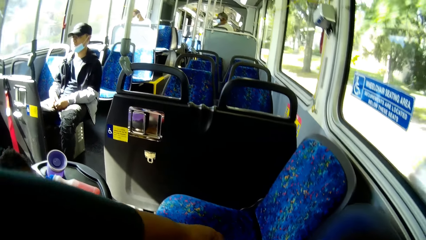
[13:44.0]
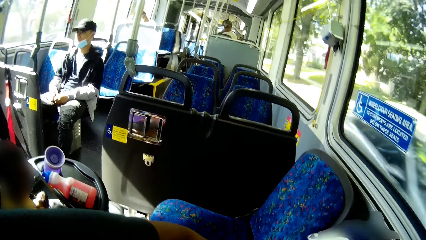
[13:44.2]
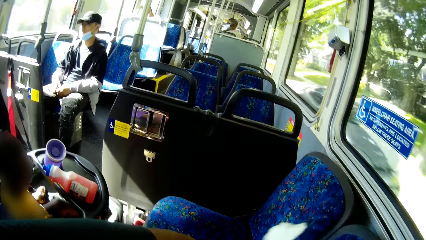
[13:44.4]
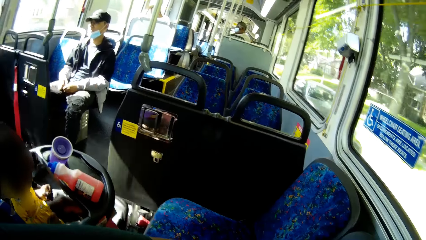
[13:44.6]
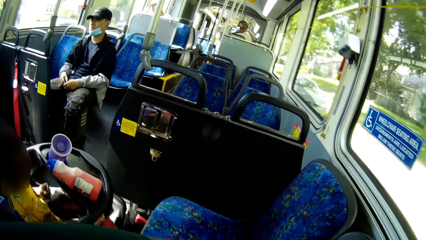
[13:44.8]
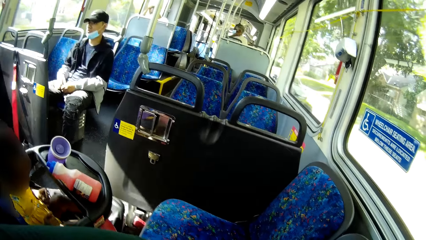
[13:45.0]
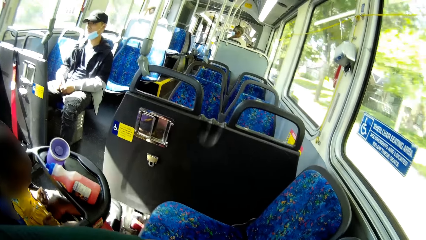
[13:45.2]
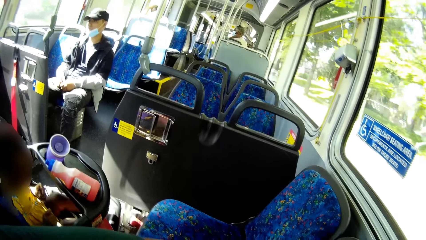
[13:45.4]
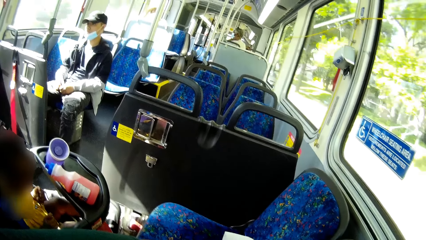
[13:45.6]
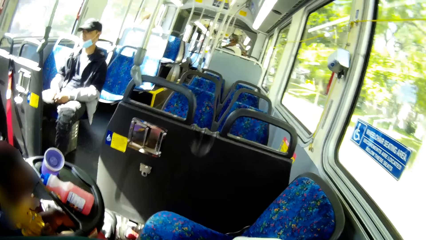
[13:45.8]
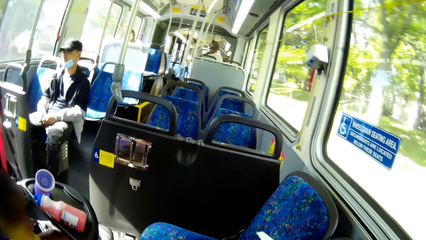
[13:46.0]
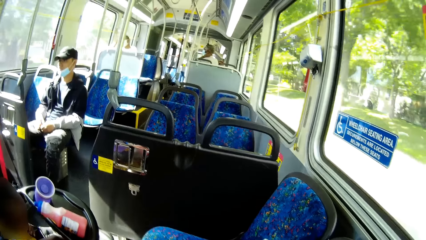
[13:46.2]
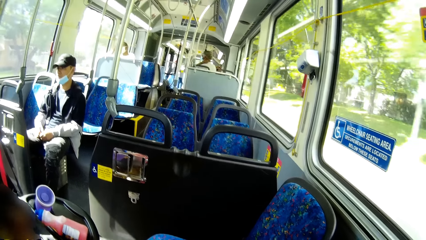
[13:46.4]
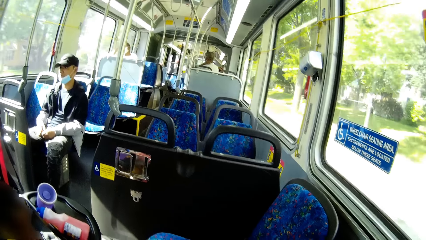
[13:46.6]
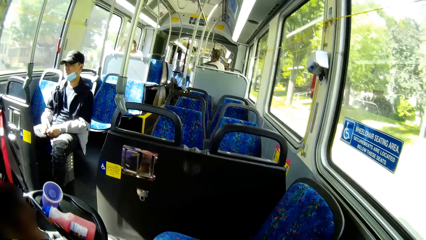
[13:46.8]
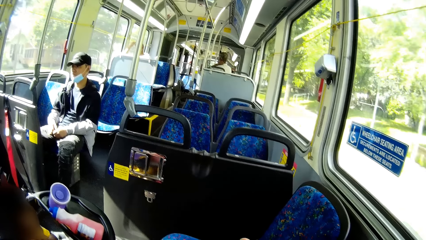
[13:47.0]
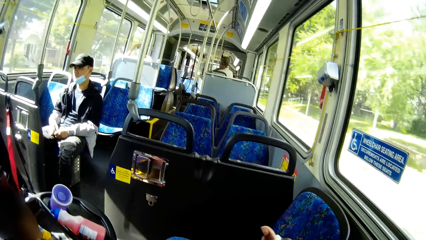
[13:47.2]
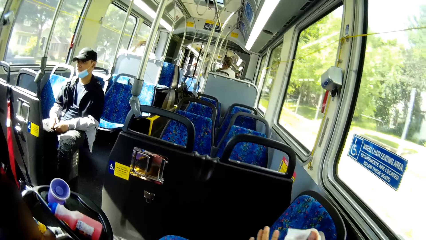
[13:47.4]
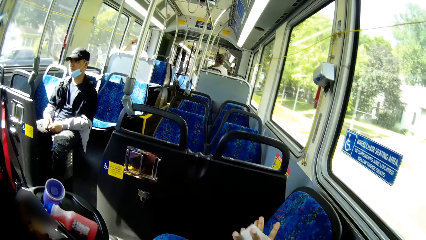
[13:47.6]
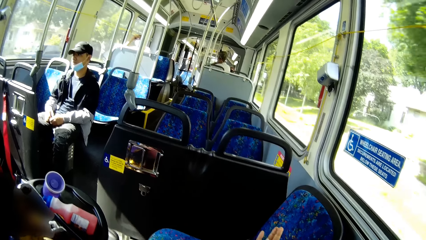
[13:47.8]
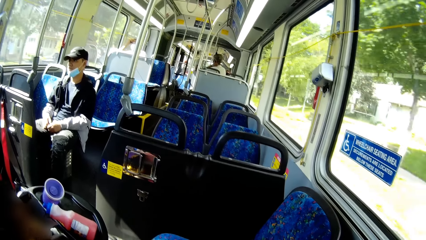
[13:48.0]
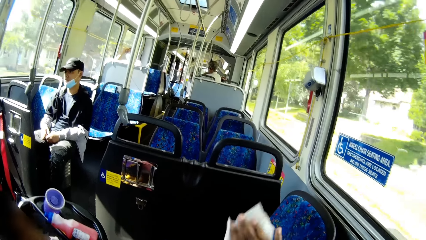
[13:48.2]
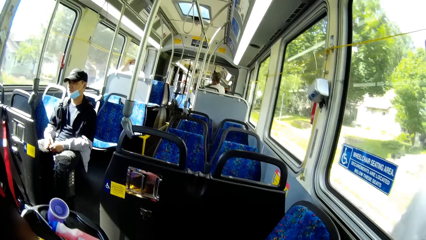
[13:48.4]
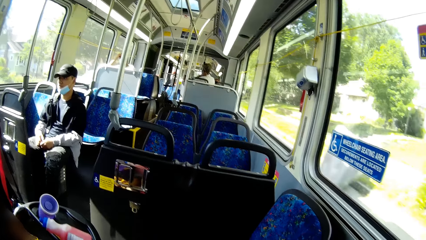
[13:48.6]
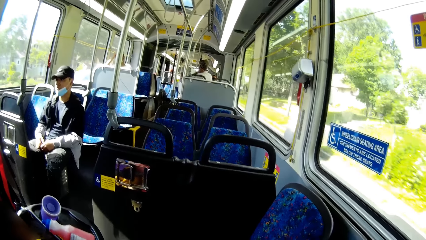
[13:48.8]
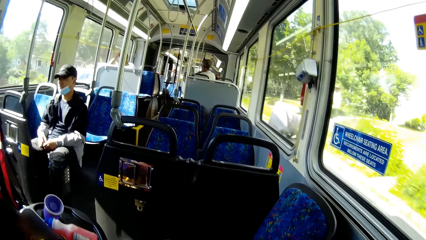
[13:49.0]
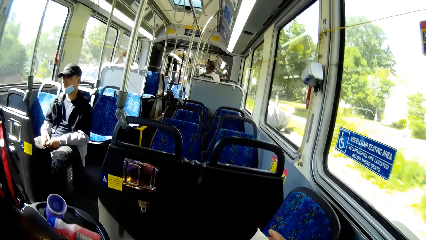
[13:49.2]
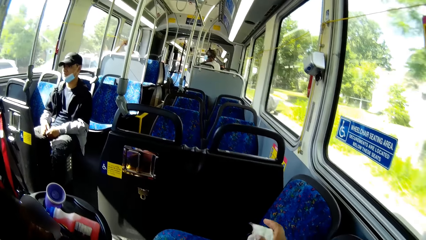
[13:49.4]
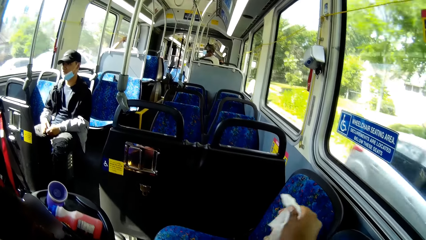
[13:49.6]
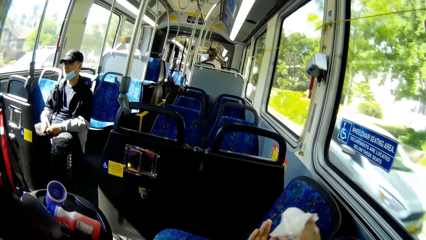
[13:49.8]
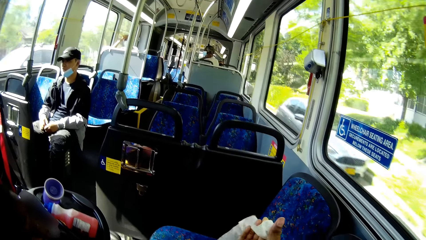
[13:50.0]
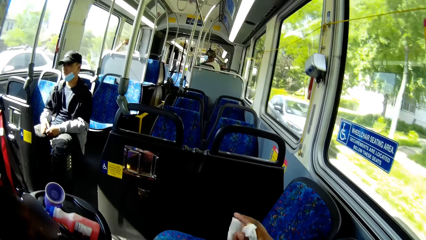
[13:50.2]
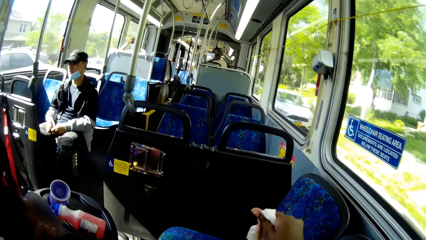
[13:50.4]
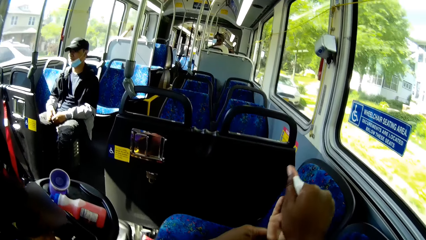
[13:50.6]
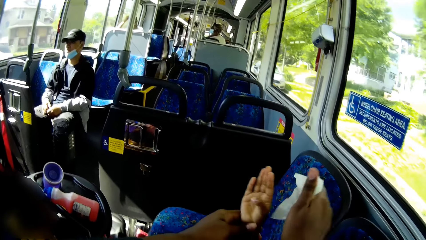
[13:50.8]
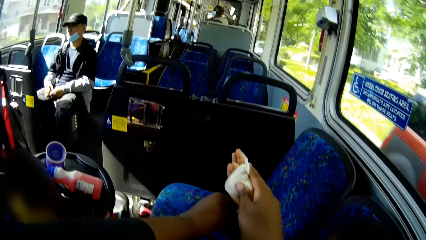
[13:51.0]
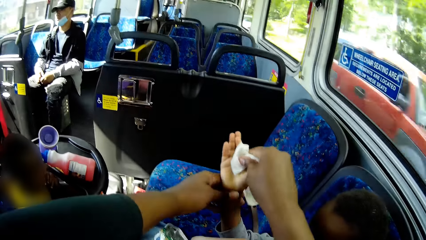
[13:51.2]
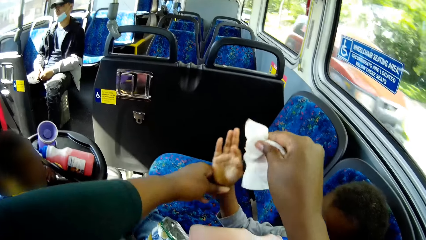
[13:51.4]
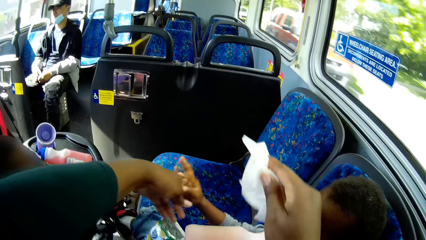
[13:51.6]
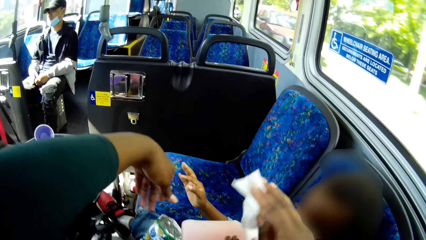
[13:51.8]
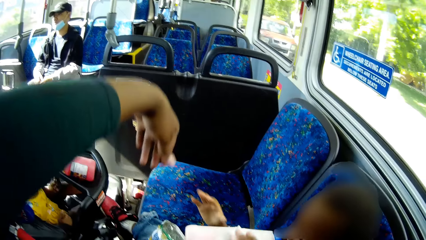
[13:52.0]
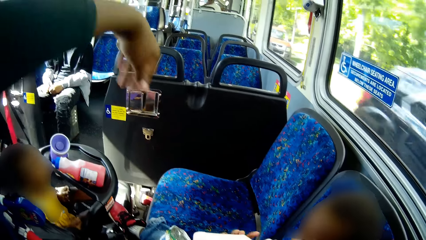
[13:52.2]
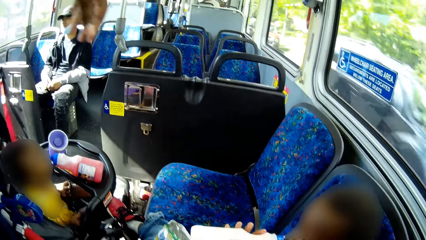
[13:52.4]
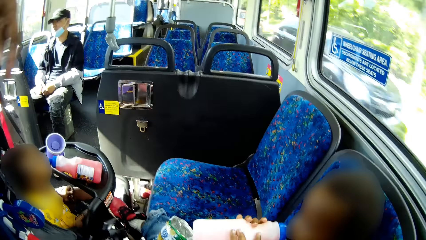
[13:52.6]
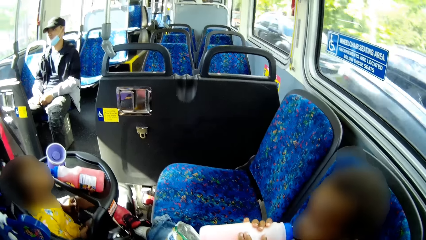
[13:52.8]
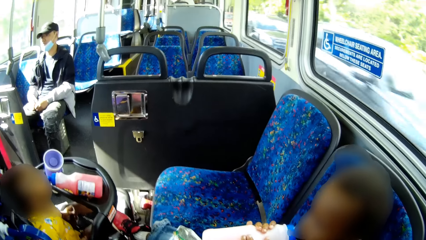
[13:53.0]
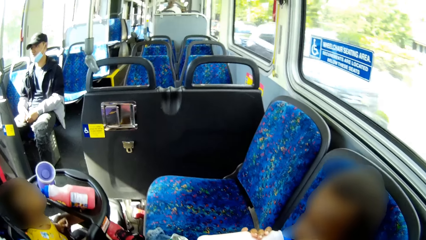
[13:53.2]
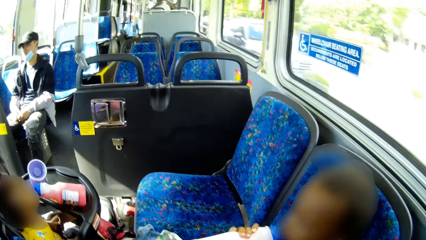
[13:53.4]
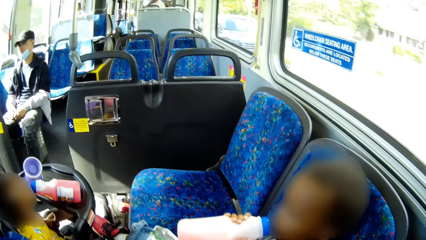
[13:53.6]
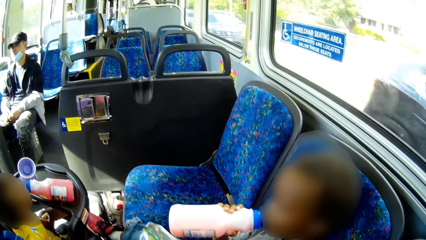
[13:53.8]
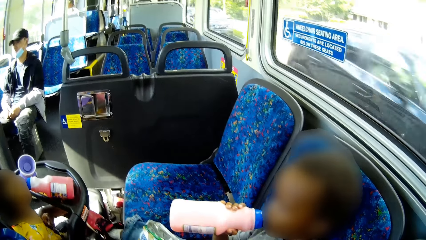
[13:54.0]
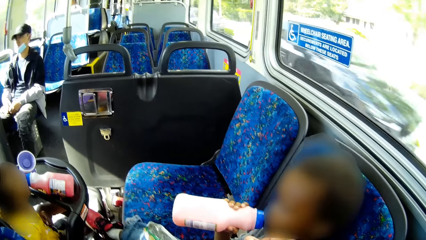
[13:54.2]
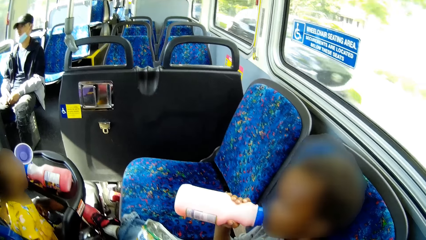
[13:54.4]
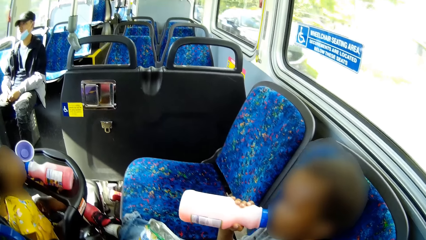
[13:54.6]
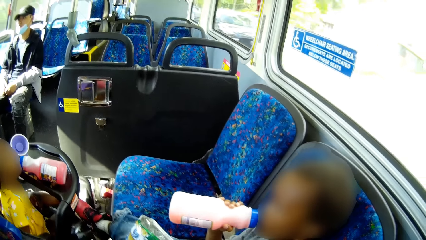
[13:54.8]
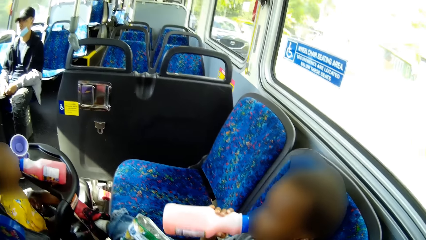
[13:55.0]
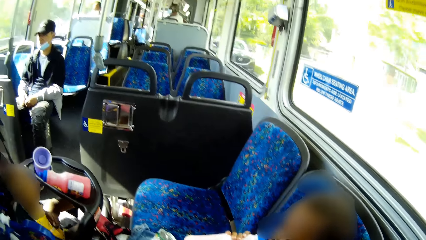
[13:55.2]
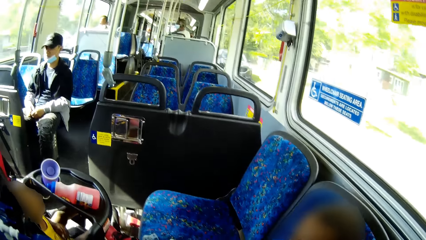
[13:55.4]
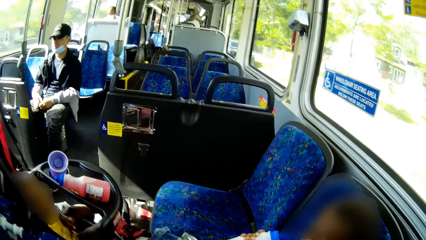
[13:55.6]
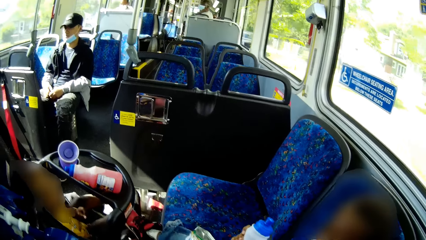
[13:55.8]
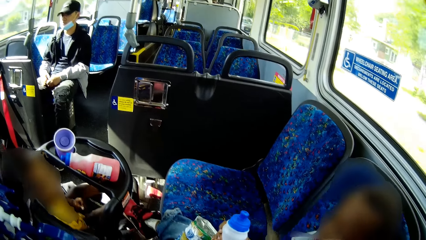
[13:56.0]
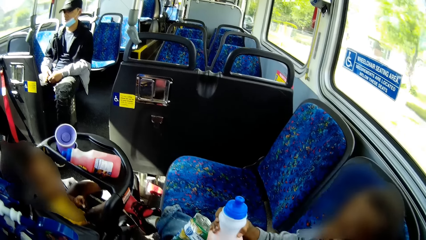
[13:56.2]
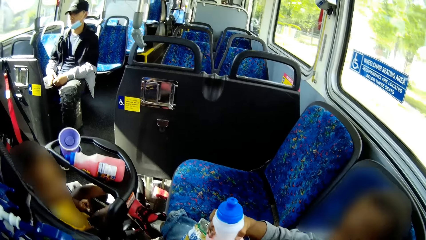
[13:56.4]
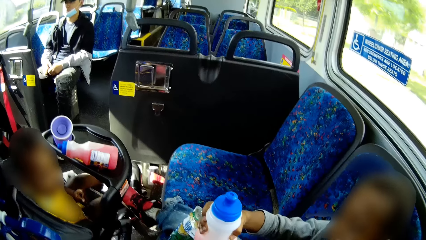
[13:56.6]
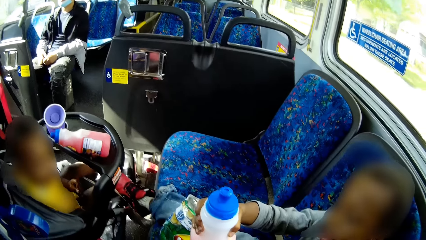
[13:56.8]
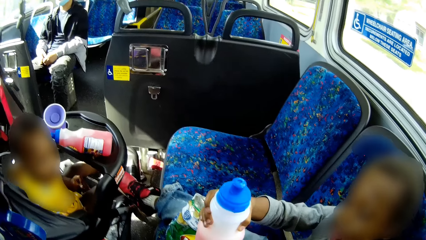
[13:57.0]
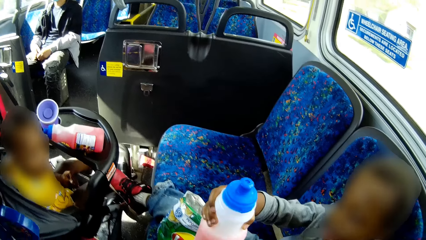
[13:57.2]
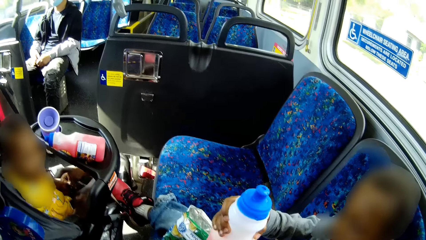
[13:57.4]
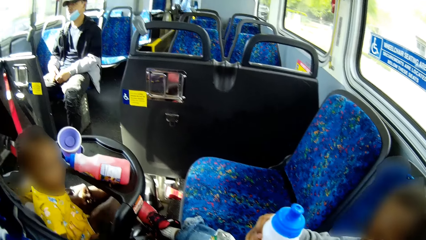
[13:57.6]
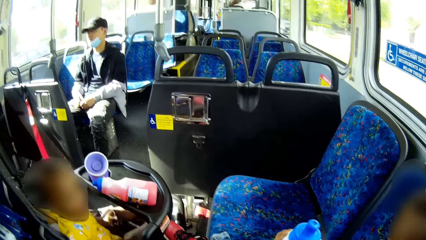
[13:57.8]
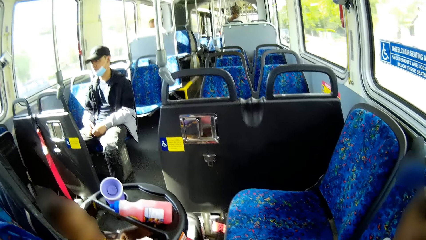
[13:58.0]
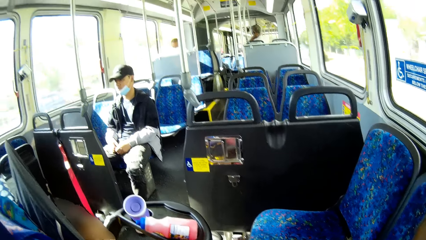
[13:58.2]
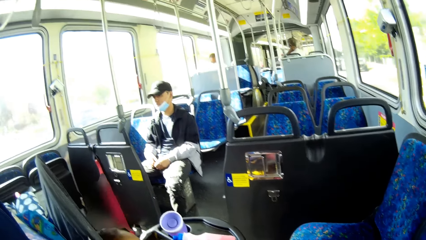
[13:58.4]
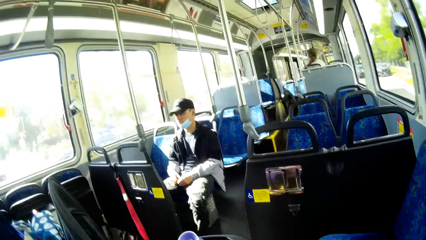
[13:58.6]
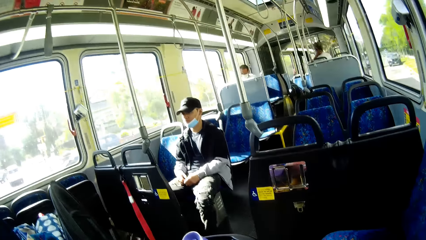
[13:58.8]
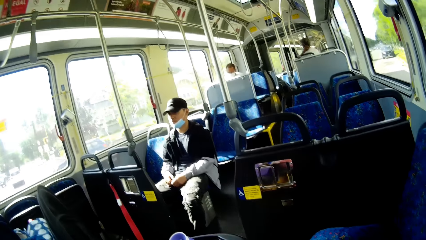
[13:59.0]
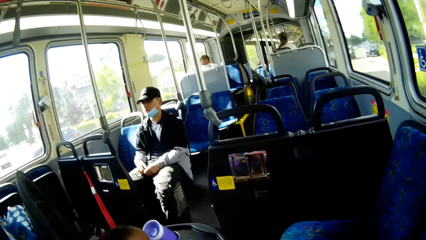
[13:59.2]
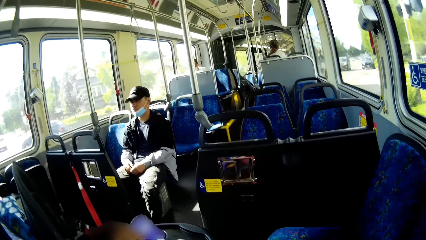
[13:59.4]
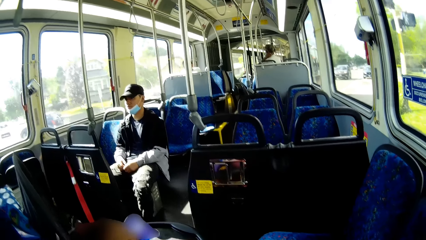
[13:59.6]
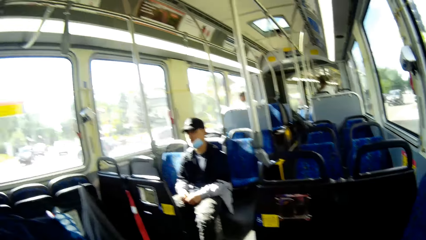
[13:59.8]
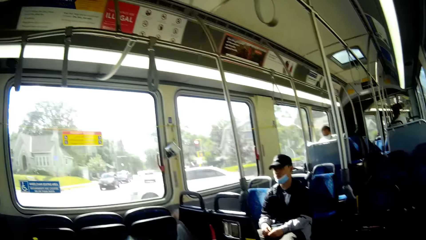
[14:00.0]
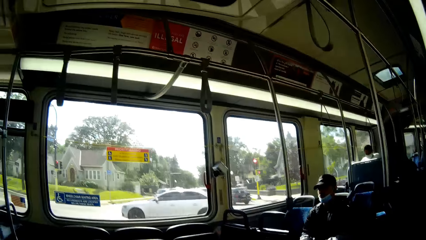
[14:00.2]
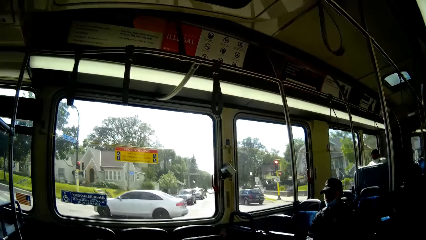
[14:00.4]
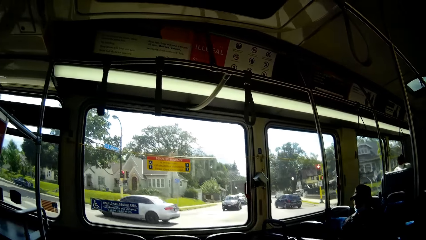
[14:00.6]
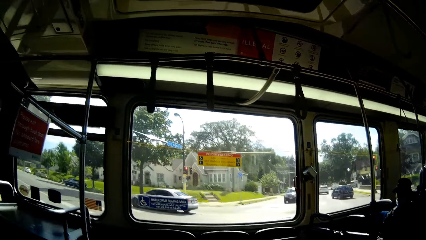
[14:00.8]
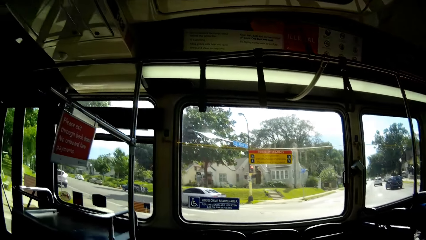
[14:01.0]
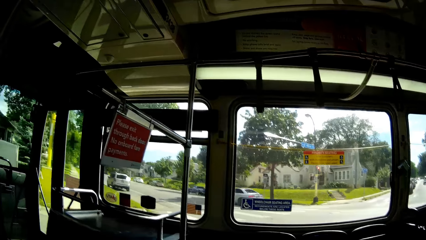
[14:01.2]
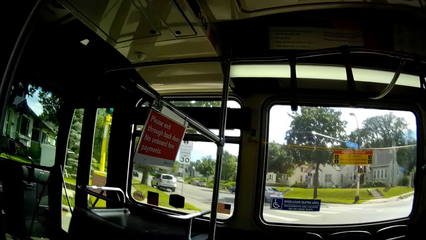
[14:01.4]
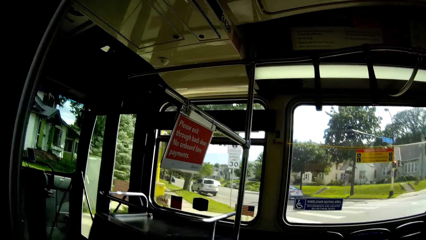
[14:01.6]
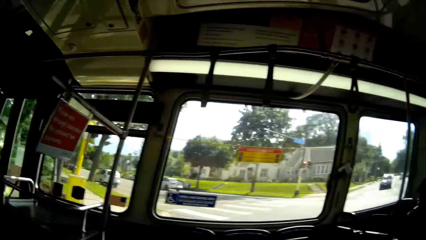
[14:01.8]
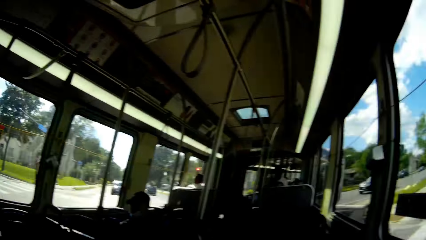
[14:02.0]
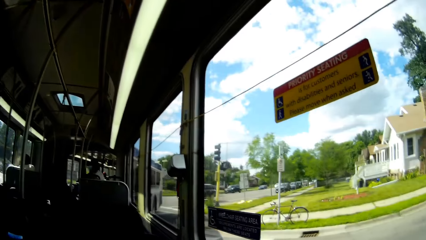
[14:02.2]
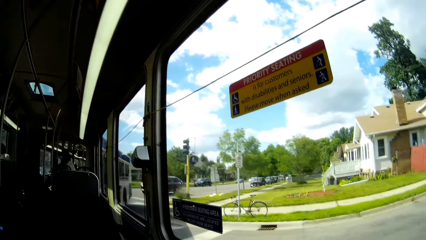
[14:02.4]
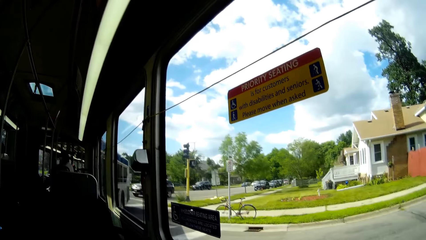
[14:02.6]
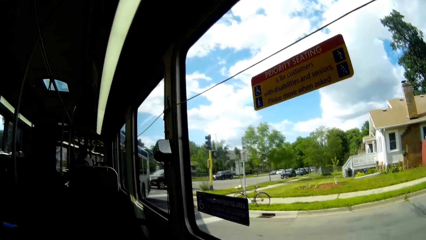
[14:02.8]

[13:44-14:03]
The camera wearer looks around. They clean the boy's right hand with the tissue paper. They look around. The boy extends the bottled drink towards the camera wearer.
